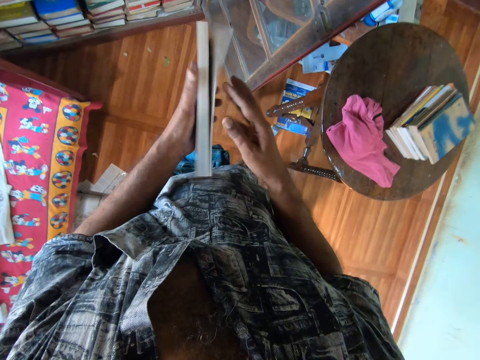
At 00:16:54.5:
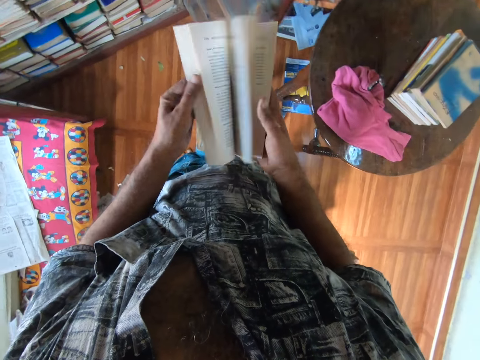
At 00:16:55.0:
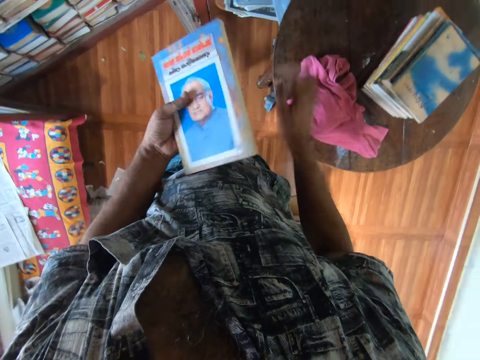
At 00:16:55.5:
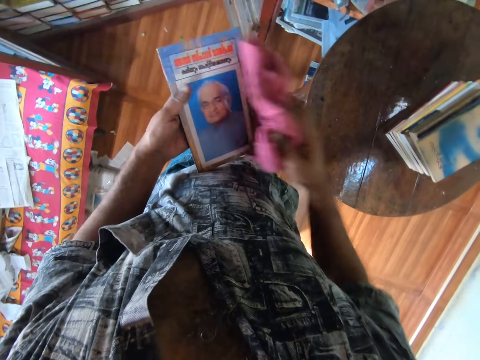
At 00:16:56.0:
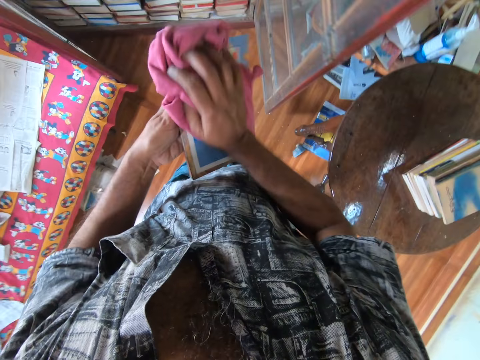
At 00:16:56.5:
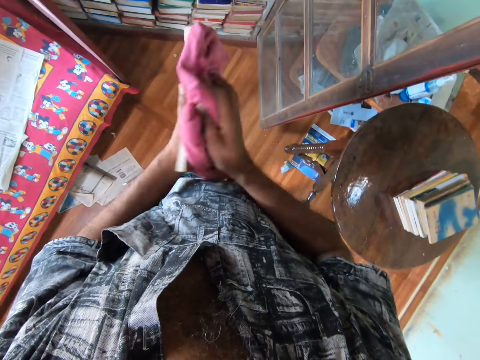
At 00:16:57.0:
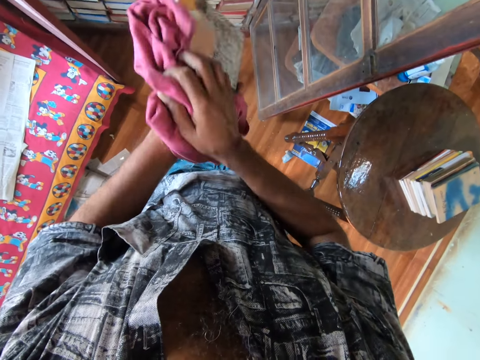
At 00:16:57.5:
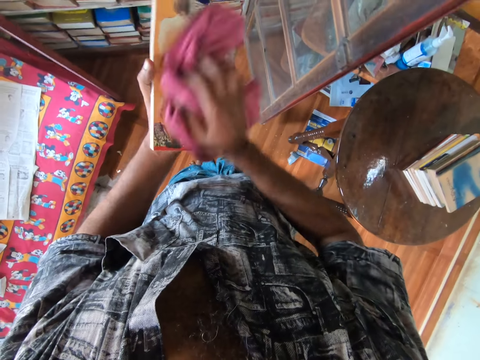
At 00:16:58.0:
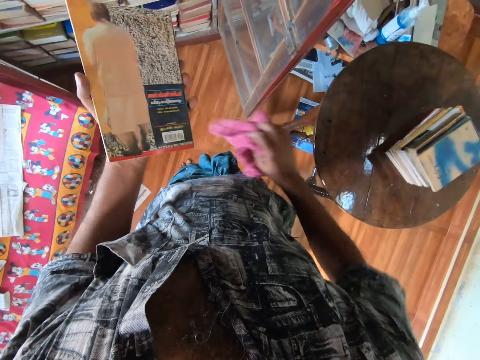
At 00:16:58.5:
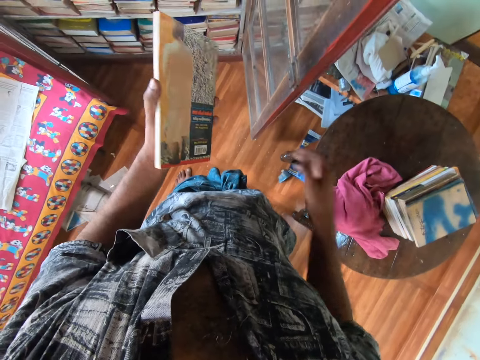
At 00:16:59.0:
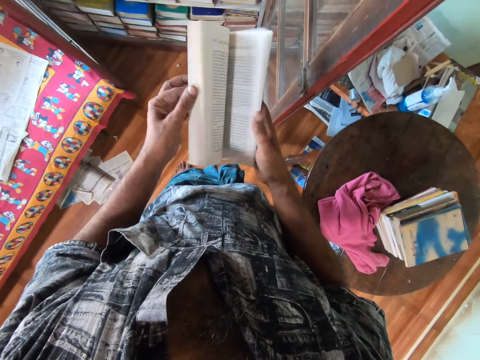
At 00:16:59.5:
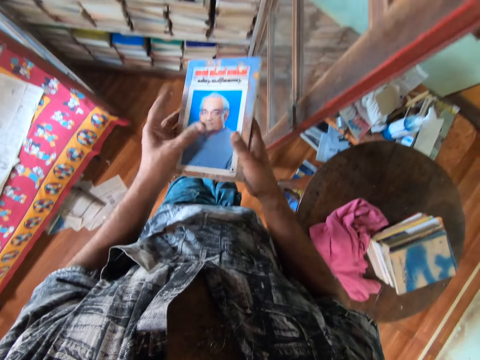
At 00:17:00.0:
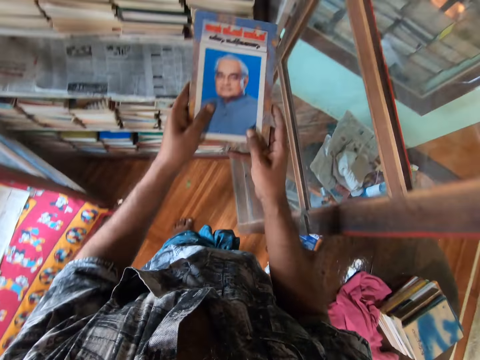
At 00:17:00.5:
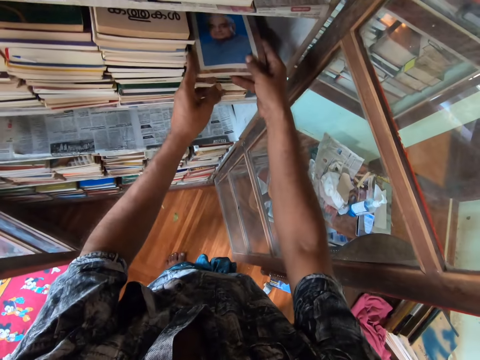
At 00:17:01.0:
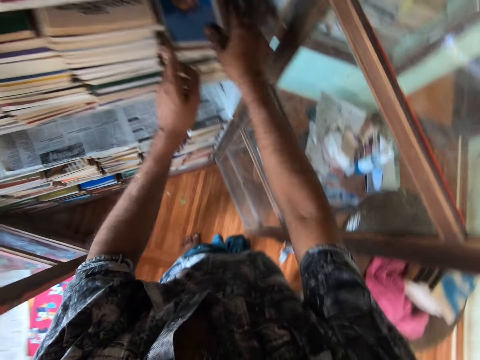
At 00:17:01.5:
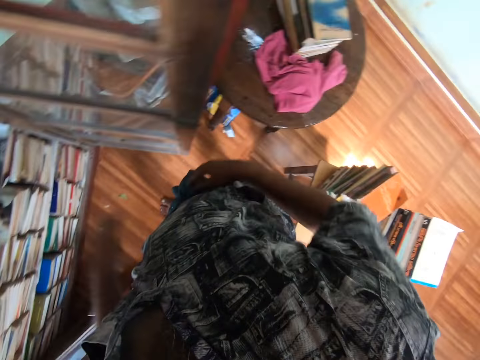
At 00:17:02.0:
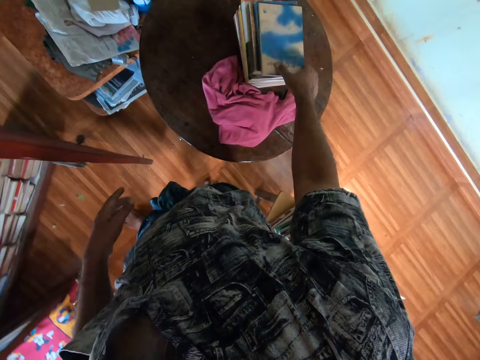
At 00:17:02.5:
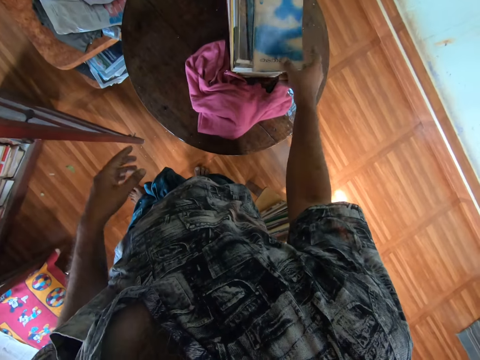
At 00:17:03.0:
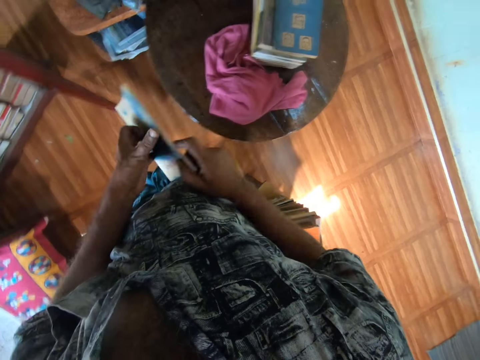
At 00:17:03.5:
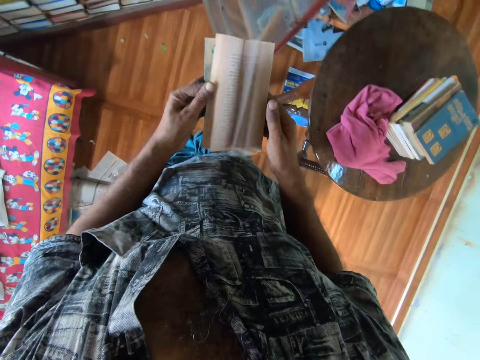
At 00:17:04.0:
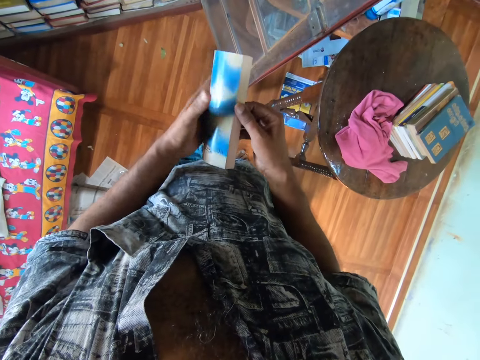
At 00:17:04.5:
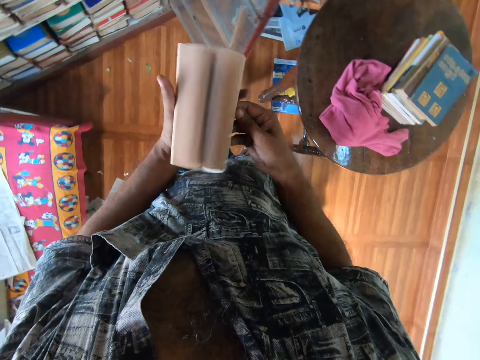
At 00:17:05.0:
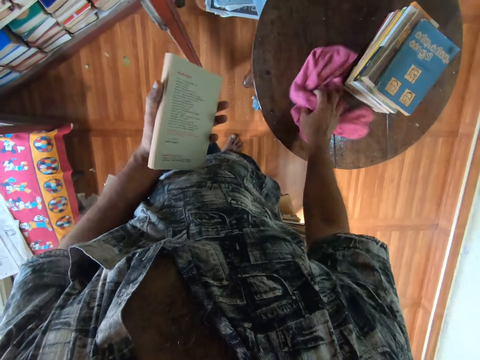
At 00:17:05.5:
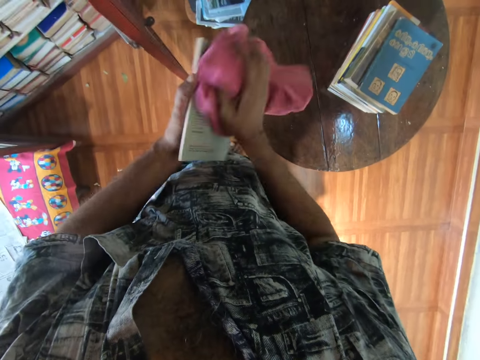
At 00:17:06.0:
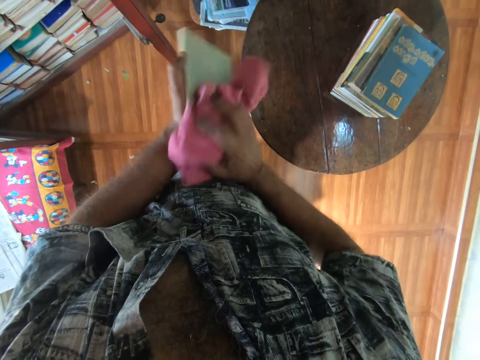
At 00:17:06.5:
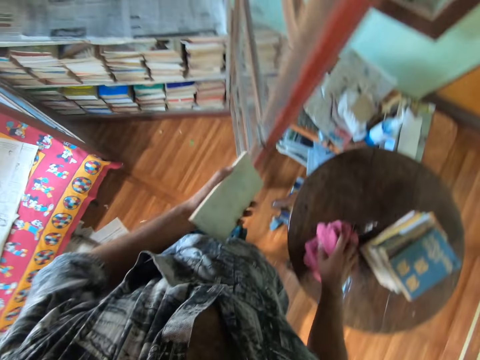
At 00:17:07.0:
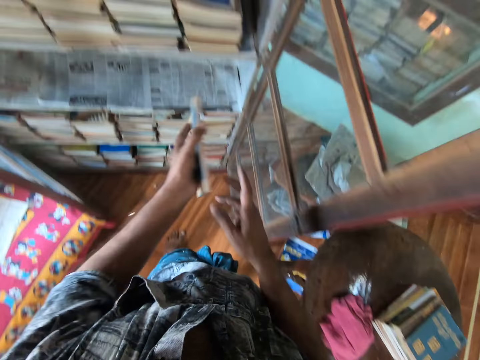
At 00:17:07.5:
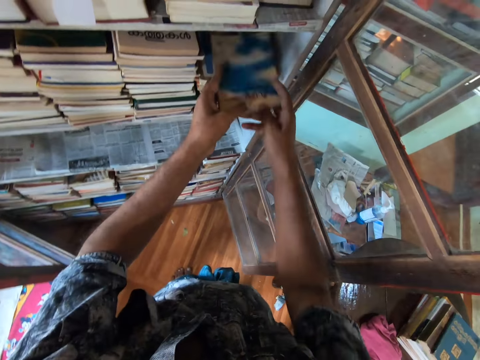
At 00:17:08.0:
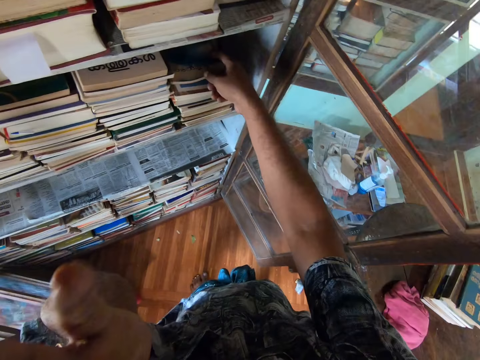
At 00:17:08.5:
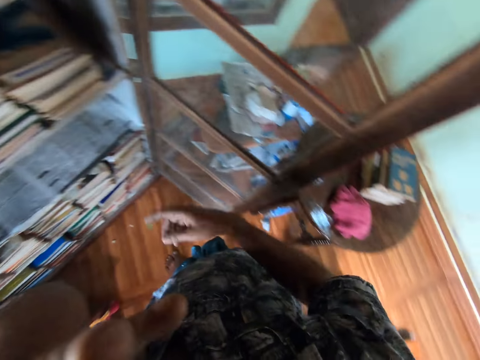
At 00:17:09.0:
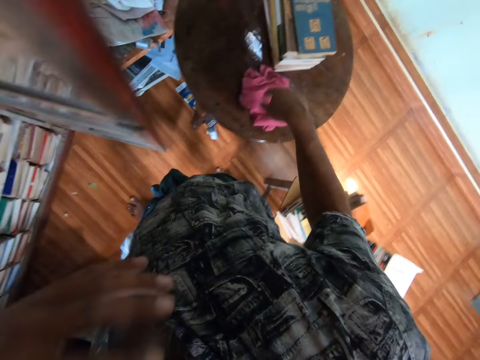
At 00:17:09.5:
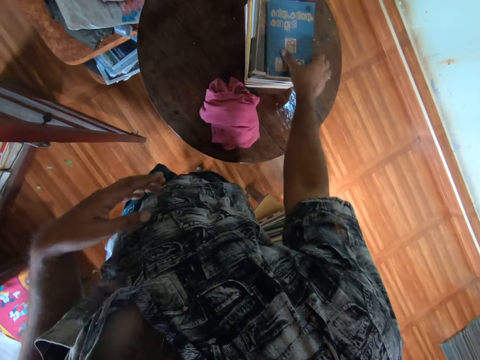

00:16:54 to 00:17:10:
The camera wearer peruses the book. They open the book with both hands. They pick up a towel from the table, wipe the book with the towel, and put the towel on the table. They open the book with both hands. They put the book in the bookshelf. They pick up a book from the table. They open the book with both hands. They peruse the book. They pick up the towel from the table, wipe the book with the towel, and put the towel on the table. They put the book in the bookshelf.

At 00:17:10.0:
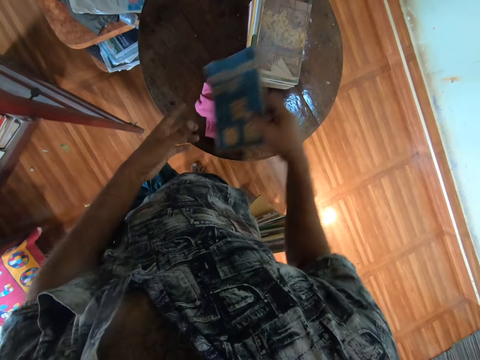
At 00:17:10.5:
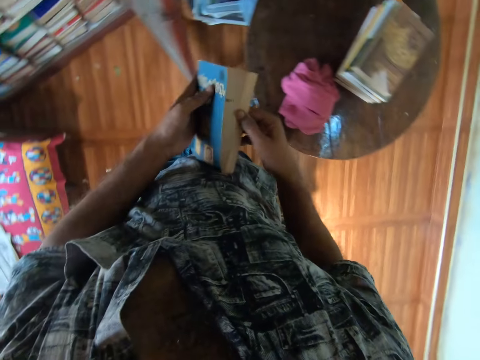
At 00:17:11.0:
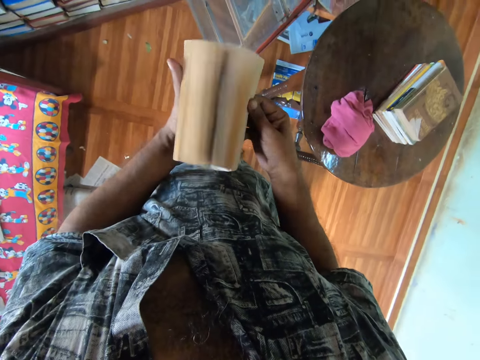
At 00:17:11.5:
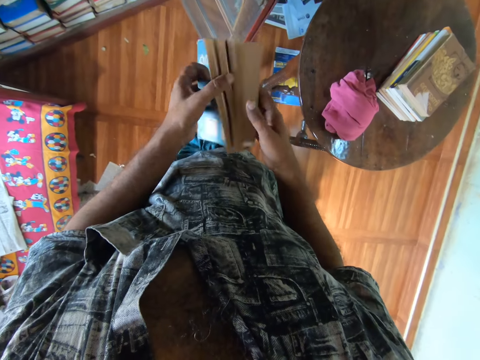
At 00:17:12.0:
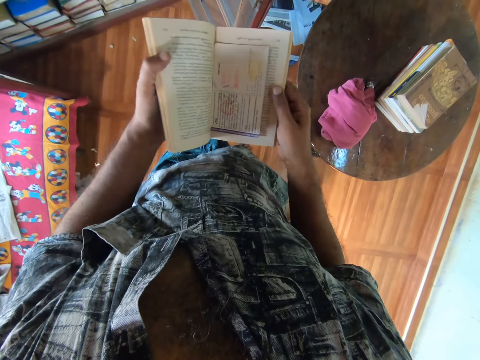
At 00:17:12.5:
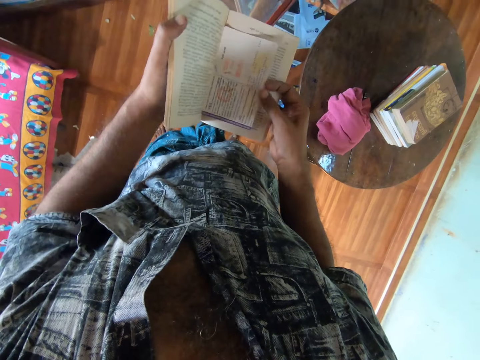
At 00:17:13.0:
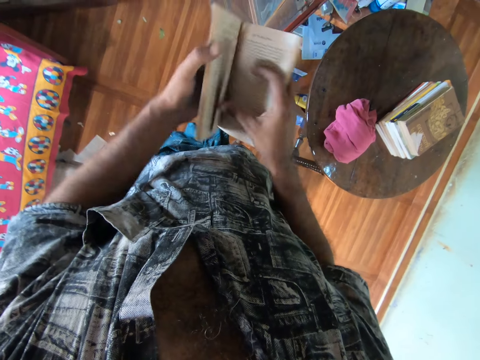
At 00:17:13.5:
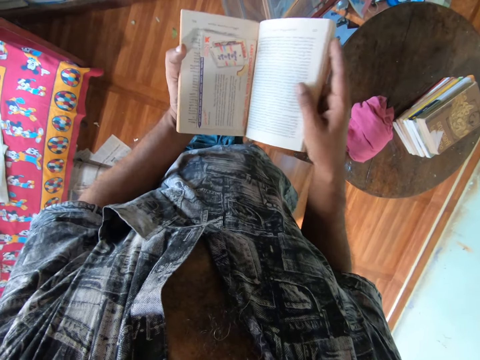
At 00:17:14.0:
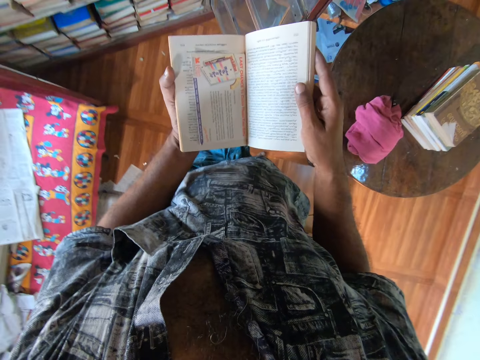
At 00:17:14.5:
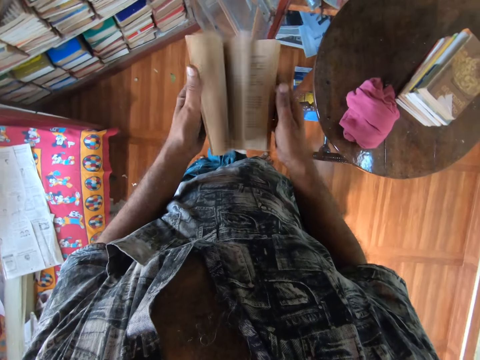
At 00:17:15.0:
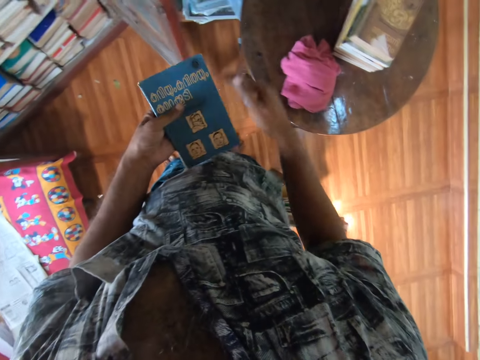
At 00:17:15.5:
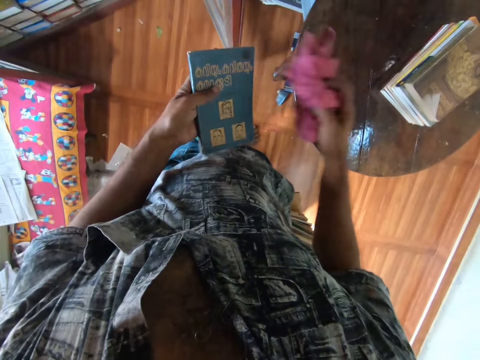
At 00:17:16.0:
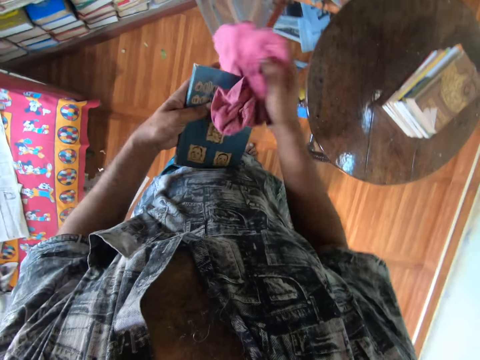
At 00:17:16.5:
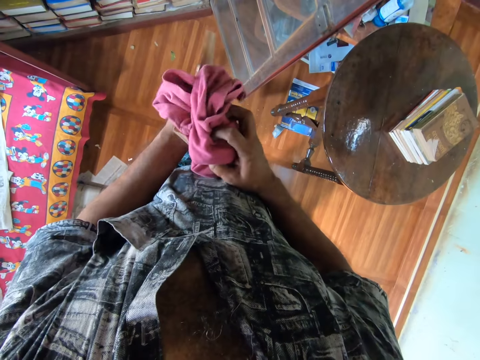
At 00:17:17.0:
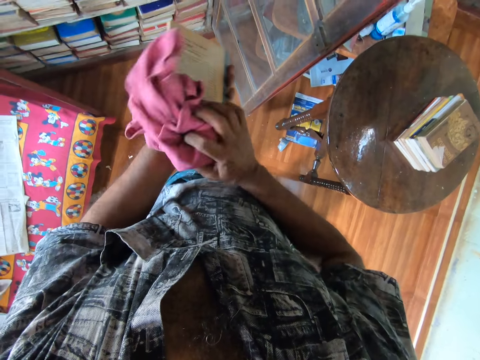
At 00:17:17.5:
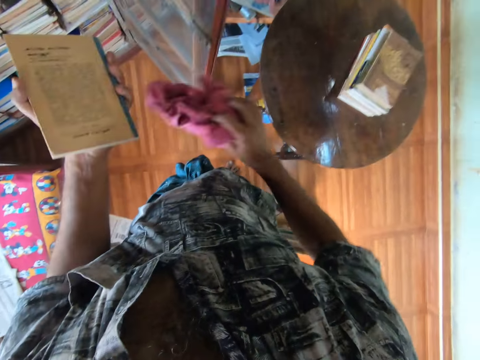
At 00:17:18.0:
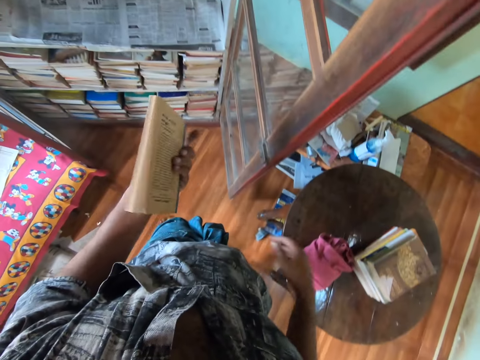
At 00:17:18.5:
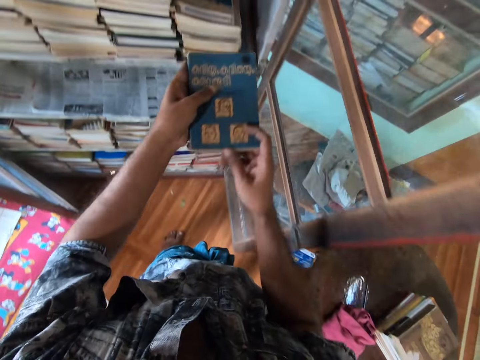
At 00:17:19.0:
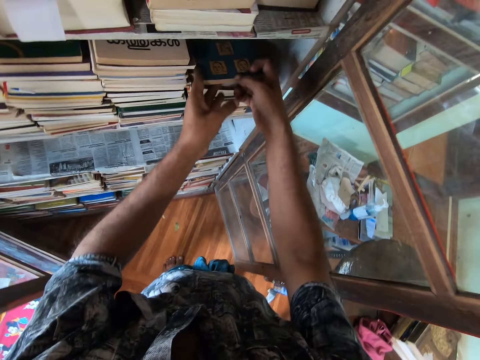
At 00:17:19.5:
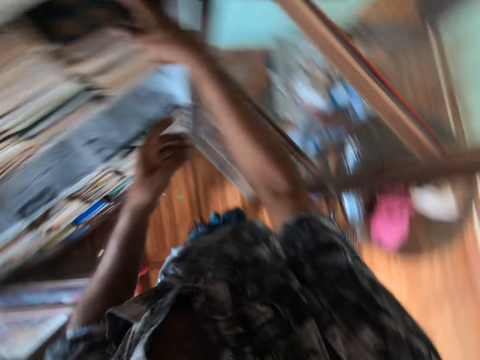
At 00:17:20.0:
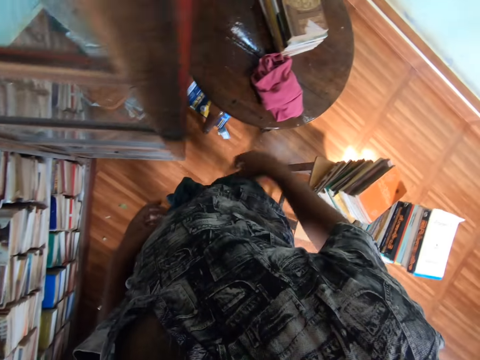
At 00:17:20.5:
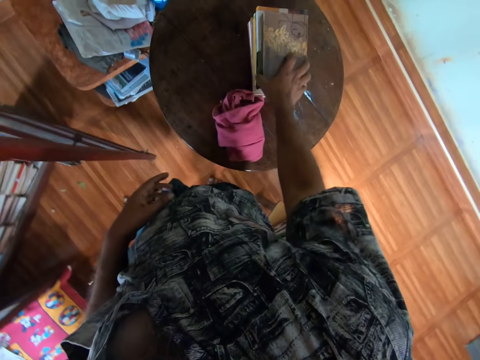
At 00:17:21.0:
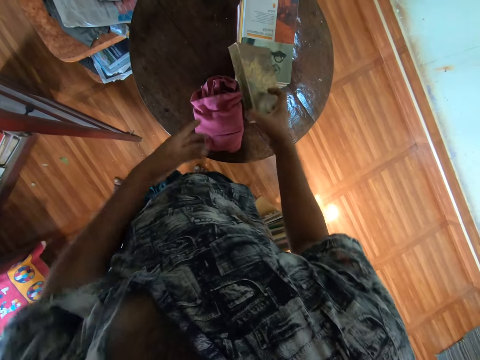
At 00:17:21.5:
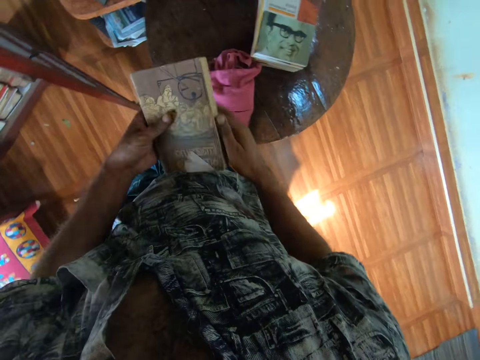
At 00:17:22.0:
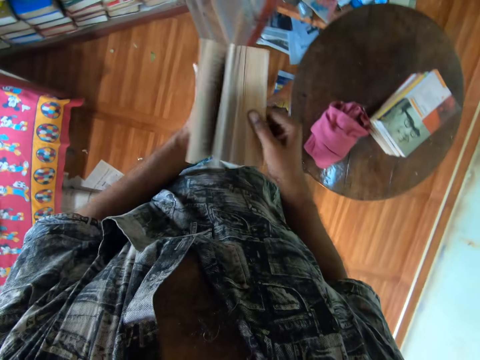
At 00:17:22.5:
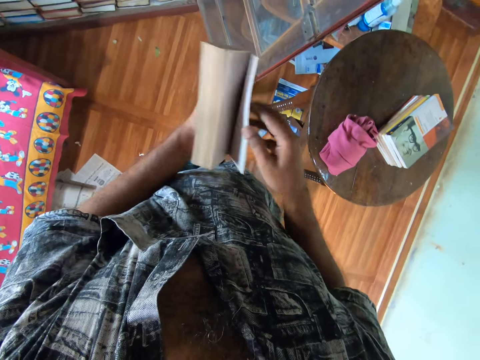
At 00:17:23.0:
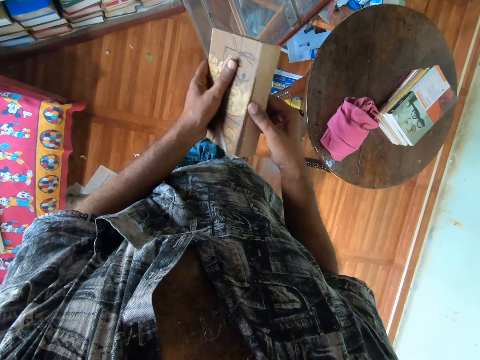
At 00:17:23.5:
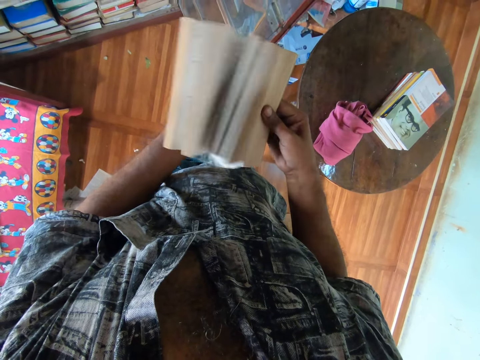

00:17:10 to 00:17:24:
The camera wearer picks up a book from the table. They peruse the book. They open the book with both hands. They pick up a towel from the table, wipe the book with the towel, and put the towel on the table. They put the book in the bookshelf. They pick up a book from the table. They peruse the book. They open the book with both hands.
